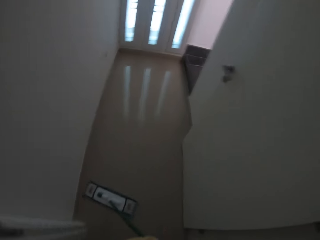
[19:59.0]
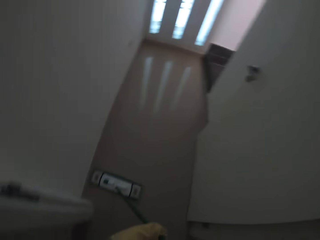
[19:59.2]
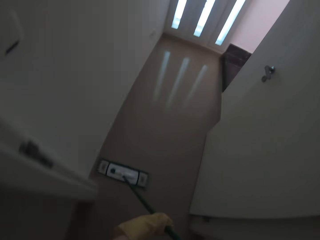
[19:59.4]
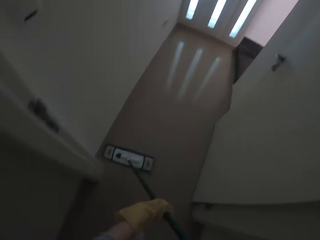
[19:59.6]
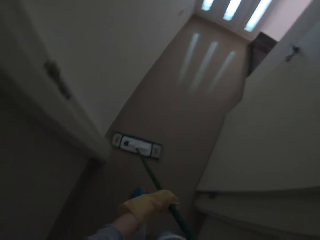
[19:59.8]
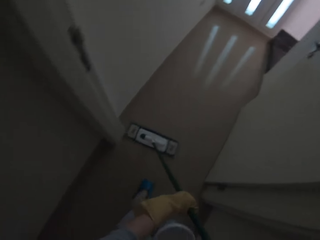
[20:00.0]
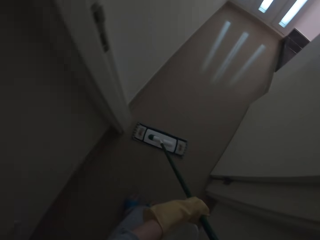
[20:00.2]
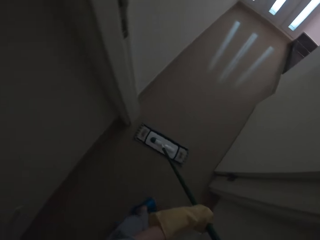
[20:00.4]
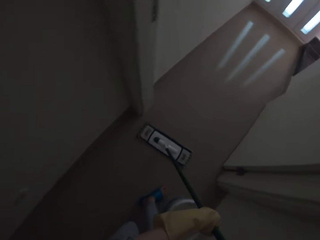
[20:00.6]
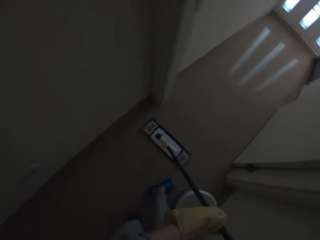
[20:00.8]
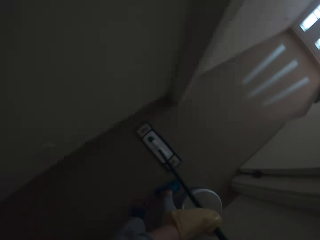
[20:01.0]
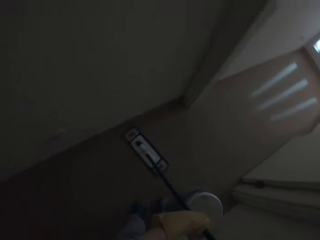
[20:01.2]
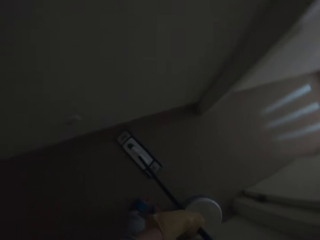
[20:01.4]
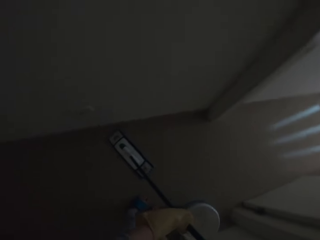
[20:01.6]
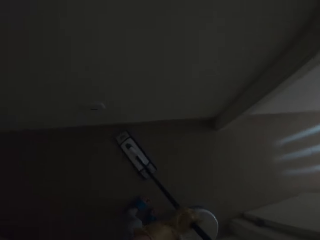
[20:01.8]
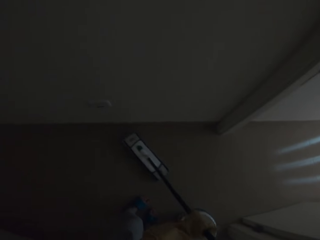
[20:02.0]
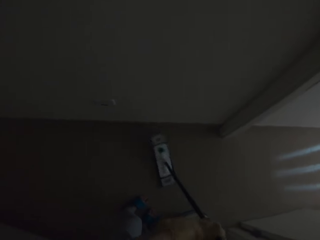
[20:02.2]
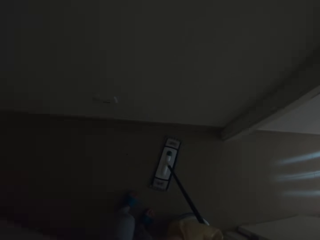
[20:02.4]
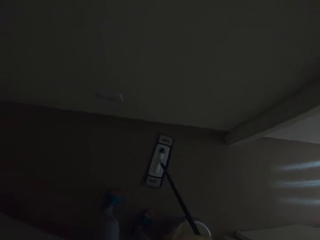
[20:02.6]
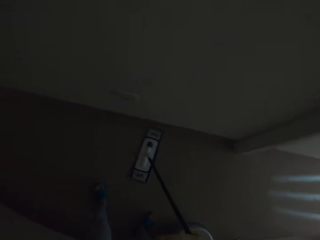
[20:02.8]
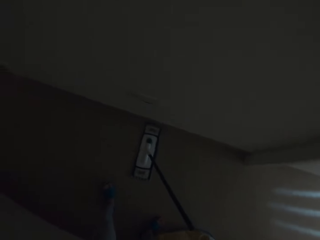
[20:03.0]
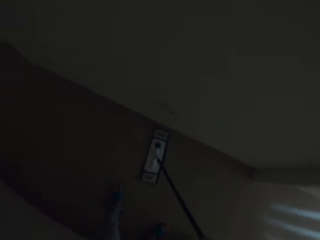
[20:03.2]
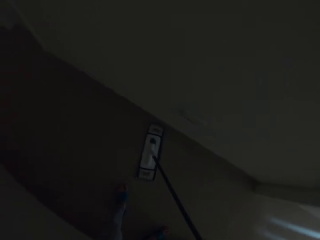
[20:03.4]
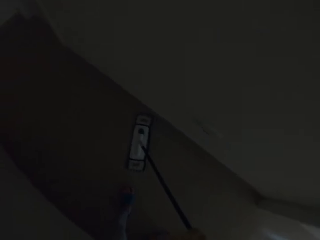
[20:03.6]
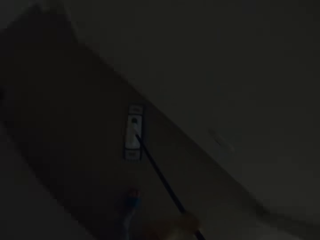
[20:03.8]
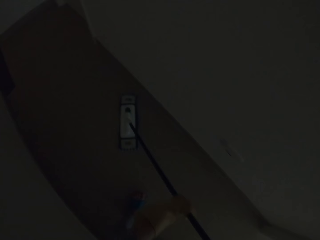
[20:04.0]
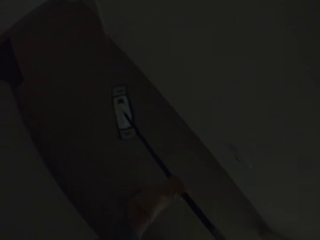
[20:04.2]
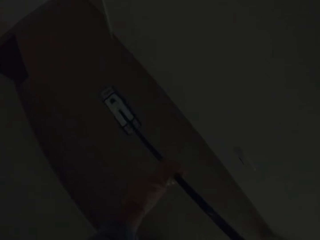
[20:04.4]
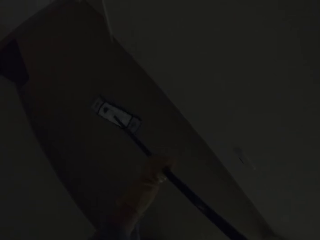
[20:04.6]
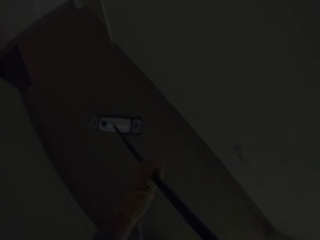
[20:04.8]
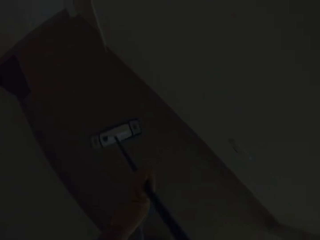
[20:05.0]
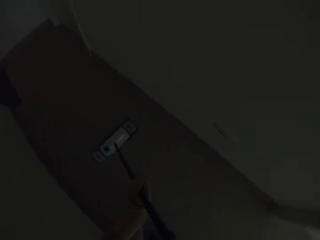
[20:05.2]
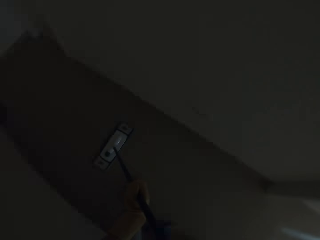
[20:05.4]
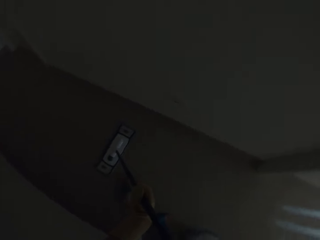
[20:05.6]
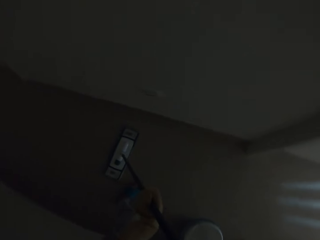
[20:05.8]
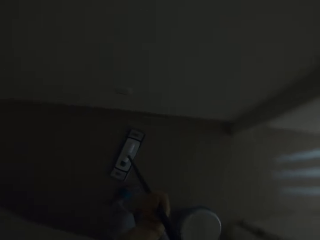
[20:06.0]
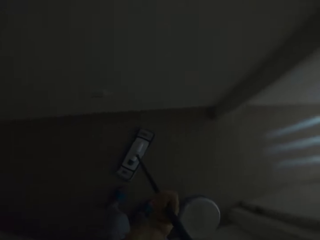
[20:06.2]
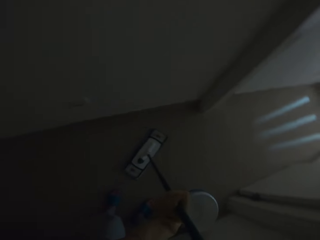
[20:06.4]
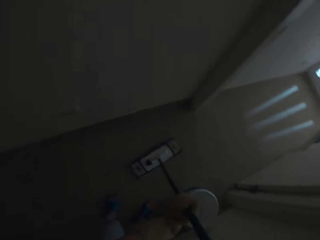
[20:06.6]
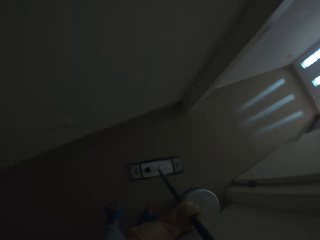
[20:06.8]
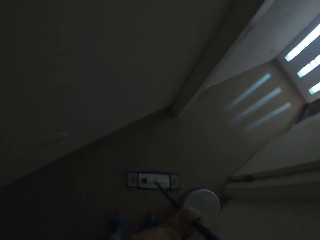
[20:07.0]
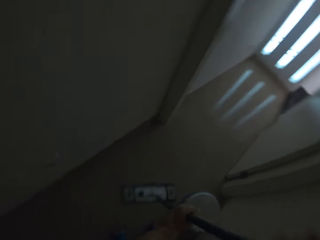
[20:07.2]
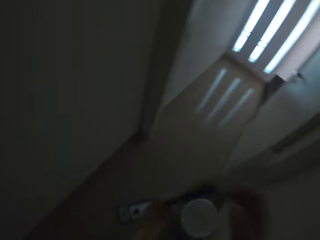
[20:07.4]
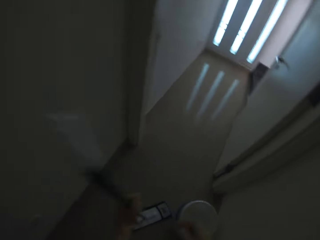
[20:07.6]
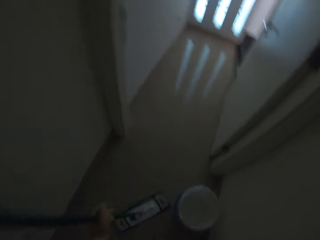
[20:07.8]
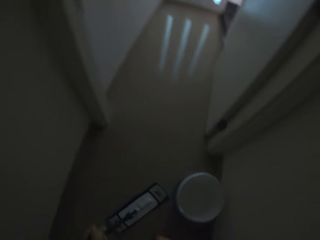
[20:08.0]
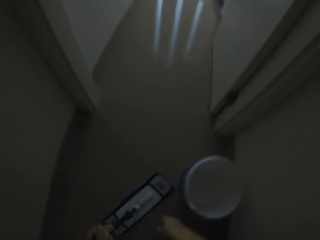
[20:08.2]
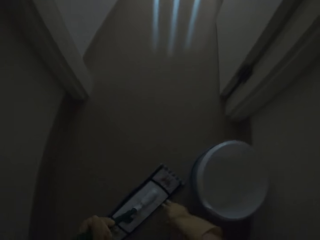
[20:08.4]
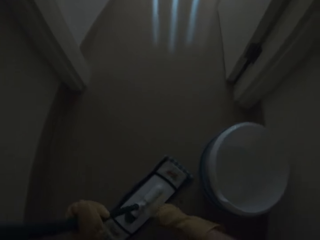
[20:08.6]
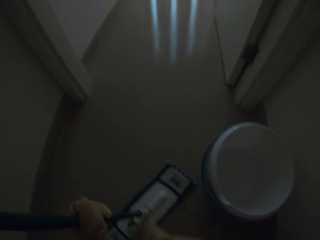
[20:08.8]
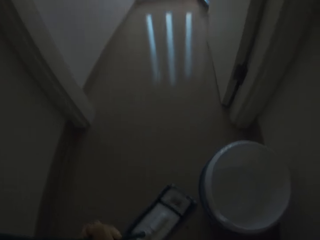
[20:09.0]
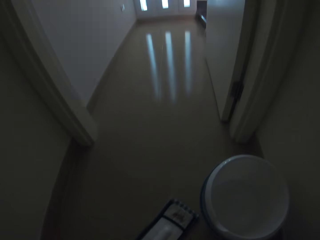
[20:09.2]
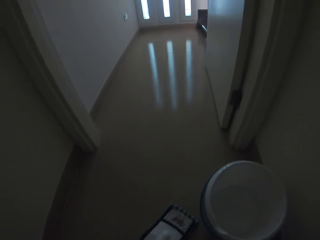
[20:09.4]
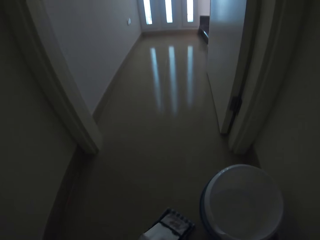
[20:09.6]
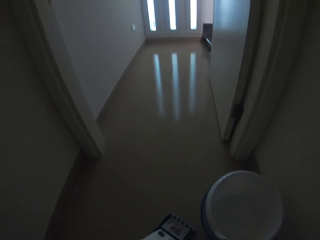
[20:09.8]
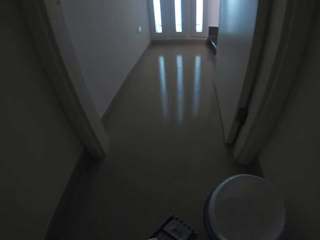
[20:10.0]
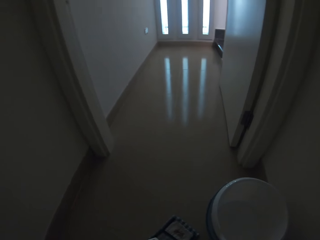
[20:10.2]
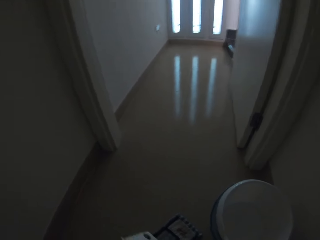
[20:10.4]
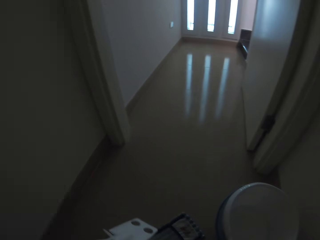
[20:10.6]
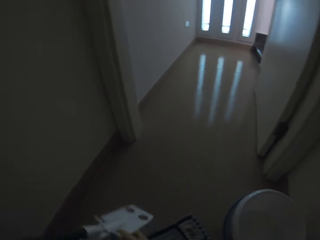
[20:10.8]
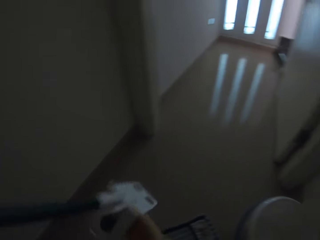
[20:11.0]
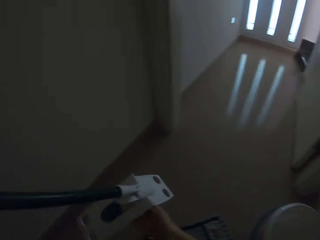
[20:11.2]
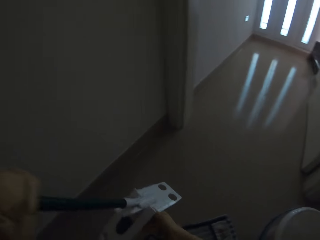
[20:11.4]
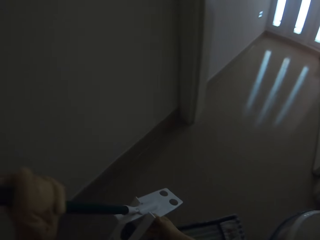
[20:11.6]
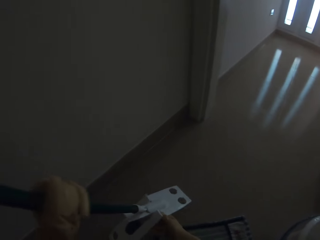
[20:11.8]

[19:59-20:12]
The camera wearer separates the dust mop pad from the handle.

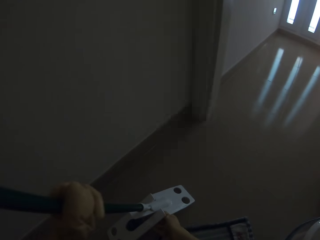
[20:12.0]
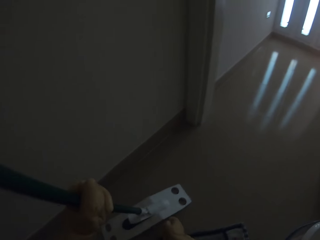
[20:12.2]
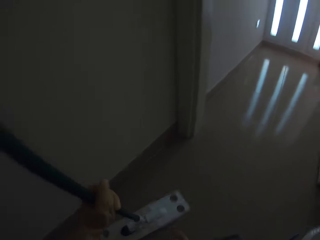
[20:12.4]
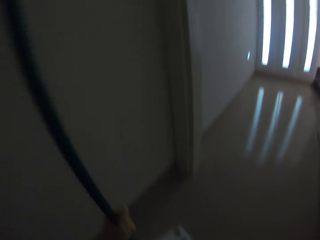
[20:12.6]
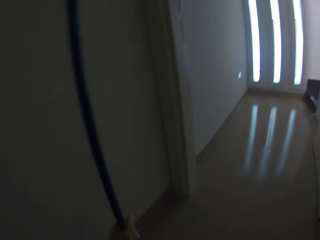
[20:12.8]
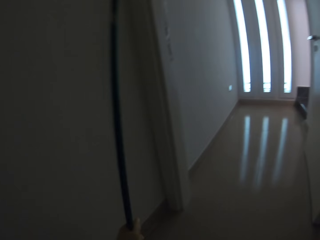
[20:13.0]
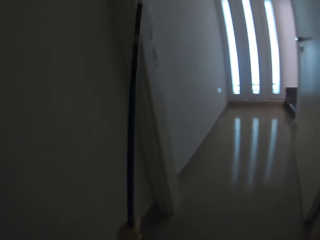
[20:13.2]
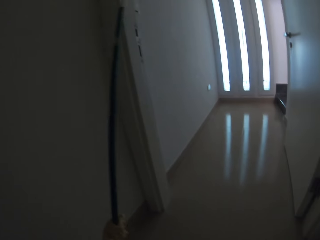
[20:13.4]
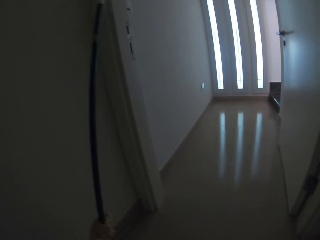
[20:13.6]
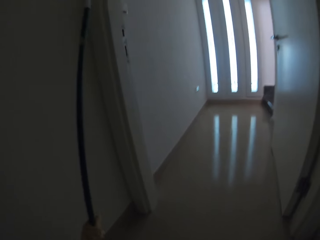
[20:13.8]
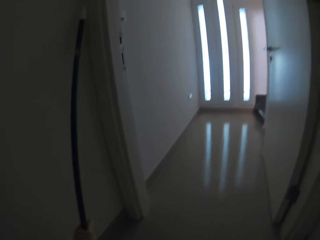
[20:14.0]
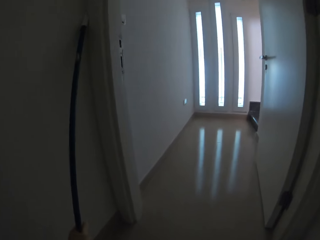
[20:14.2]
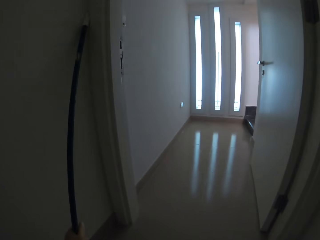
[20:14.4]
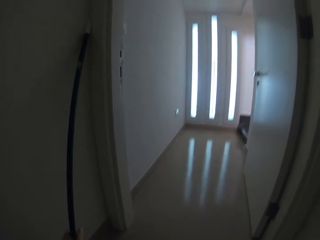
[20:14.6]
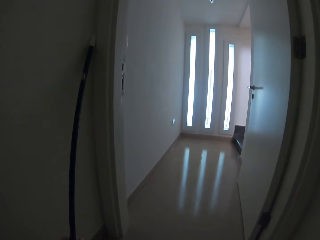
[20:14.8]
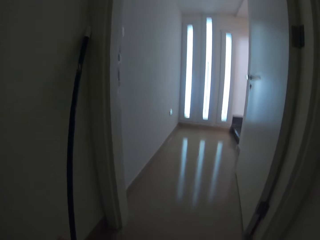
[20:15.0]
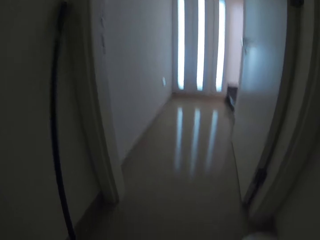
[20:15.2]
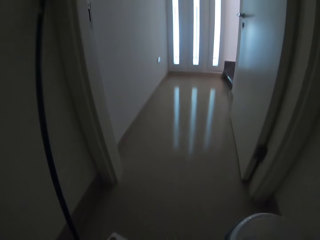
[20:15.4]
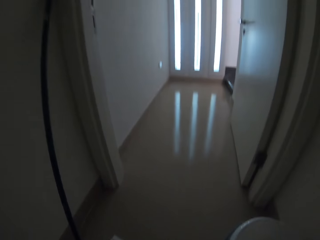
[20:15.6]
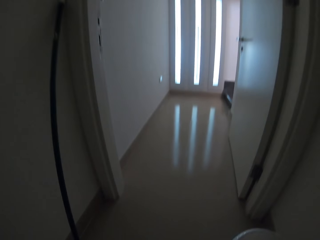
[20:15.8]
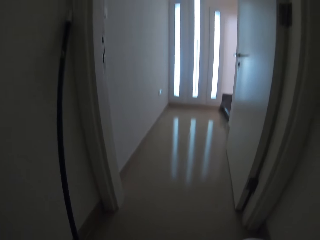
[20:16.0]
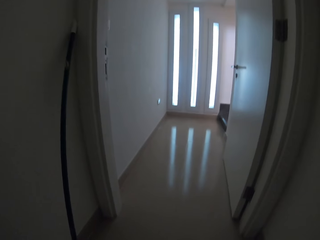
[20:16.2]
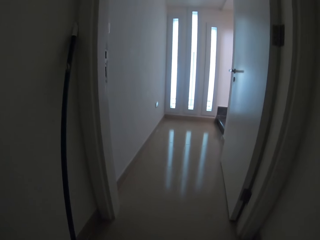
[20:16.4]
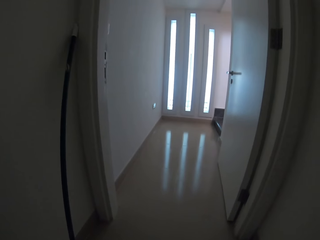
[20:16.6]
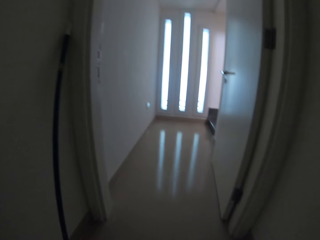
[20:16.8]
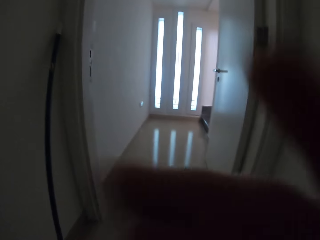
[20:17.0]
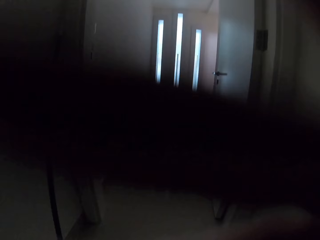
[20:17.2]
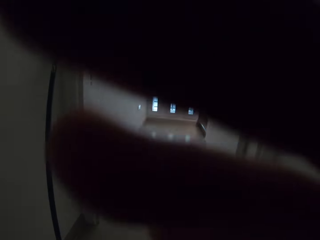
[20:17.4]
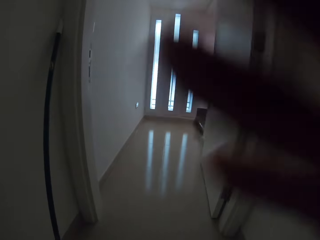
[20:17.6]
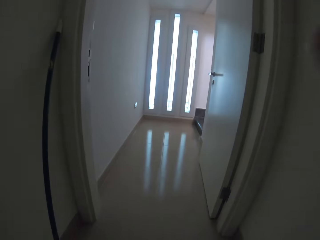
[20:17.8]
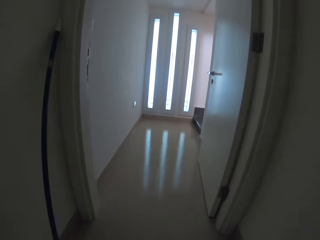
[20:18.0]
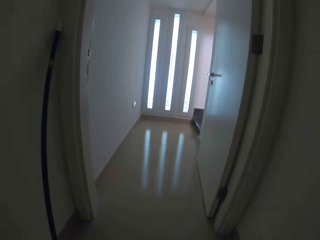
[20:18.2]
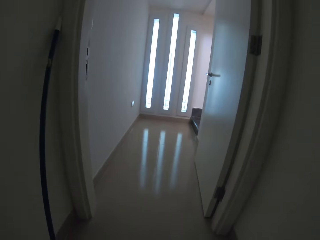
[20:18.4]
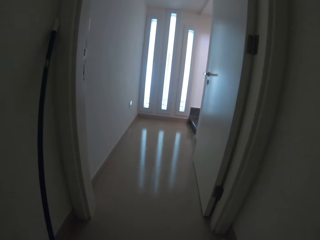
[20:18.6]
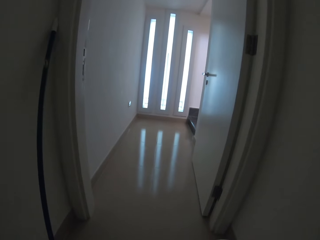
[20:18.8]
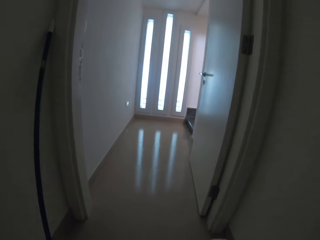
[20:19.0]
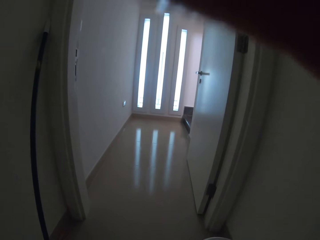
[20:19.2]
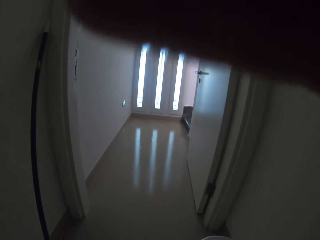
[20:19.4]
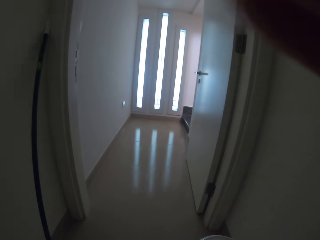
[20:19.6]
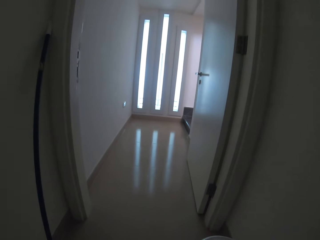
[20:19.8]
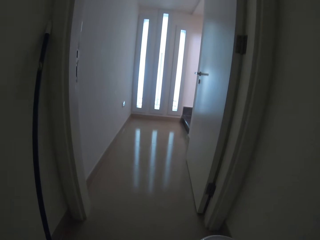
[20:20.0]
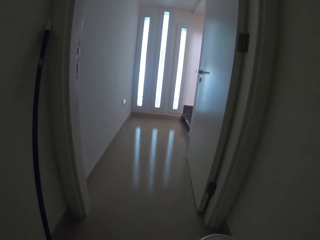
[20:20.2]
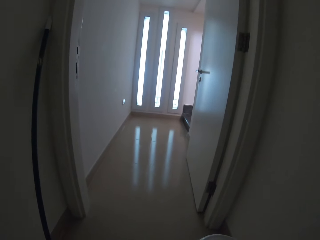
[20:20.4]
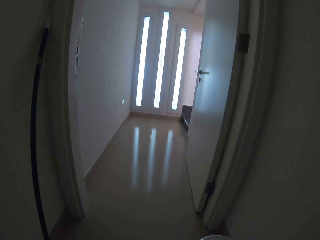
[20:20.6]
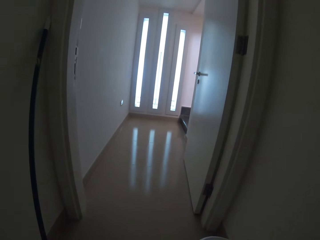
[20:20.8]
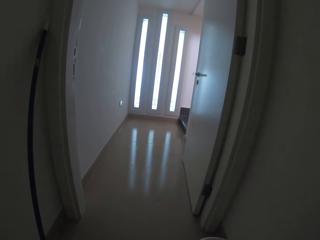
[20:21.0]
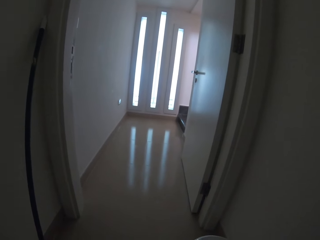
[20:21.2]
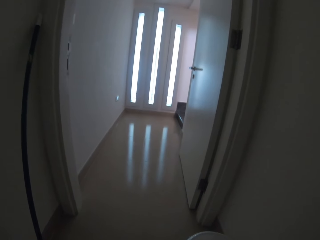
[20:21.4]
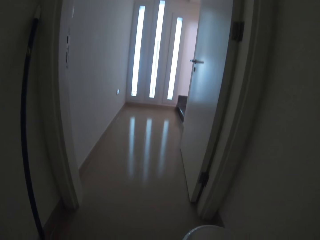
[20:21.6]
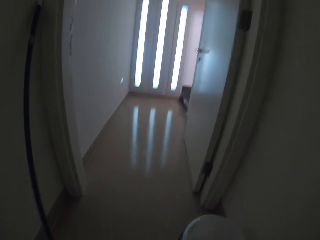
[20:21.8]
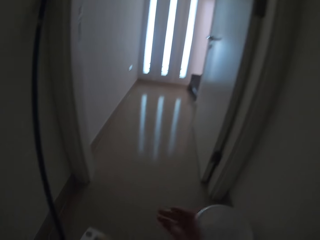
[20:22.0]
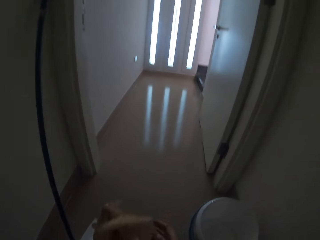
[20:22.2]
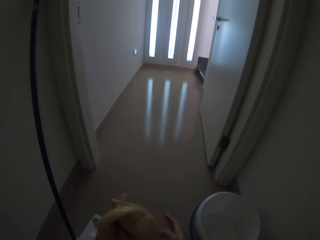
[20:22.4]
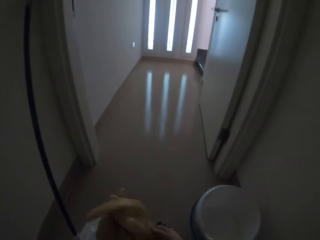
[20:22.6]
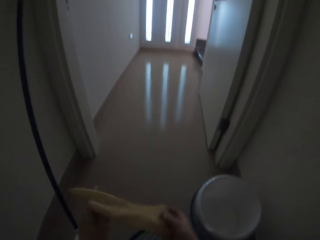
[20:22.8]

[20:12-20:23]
The camera wearer leans the mop handle on the wall. They adjust the camera.
